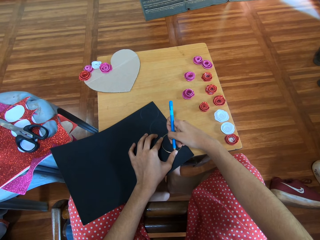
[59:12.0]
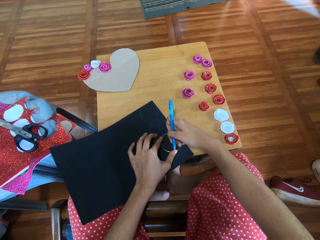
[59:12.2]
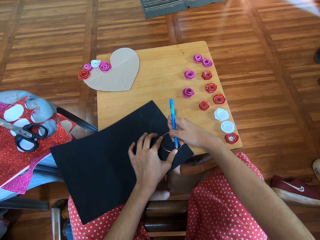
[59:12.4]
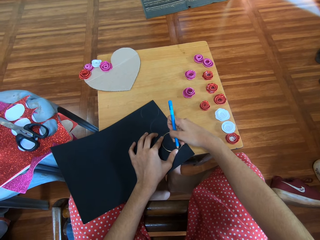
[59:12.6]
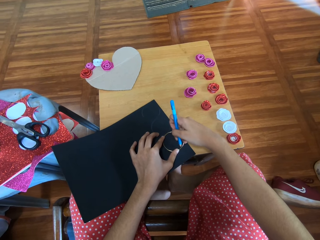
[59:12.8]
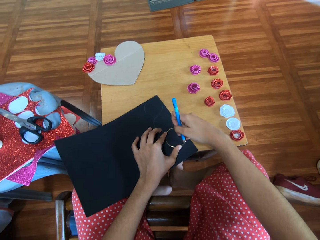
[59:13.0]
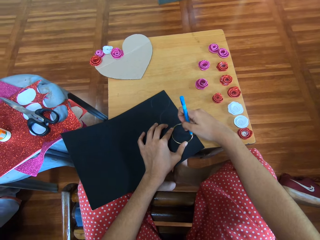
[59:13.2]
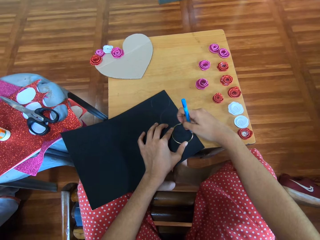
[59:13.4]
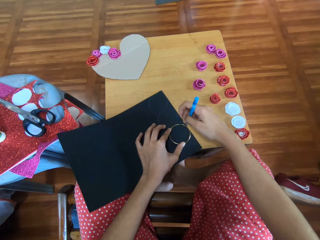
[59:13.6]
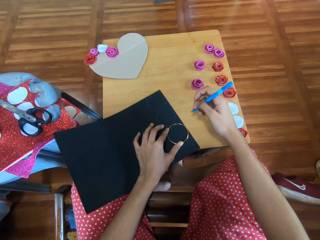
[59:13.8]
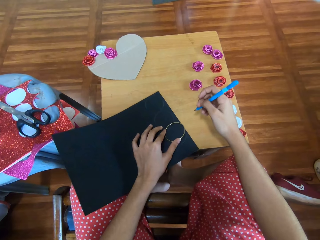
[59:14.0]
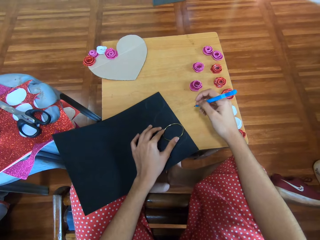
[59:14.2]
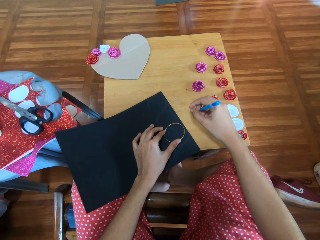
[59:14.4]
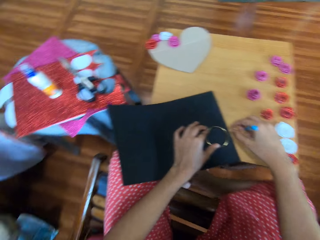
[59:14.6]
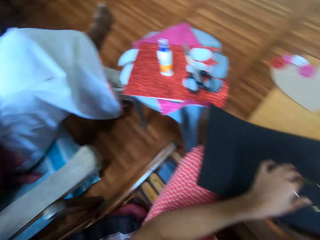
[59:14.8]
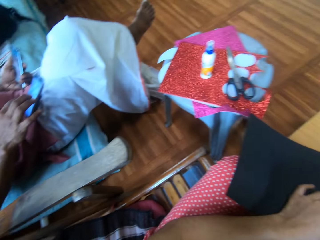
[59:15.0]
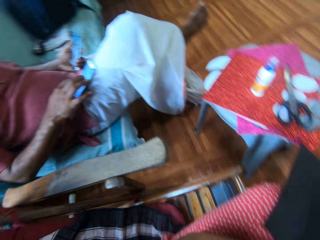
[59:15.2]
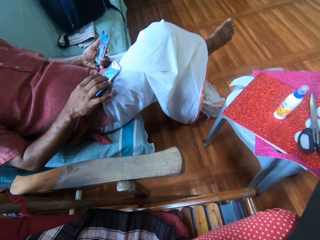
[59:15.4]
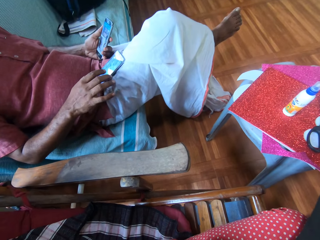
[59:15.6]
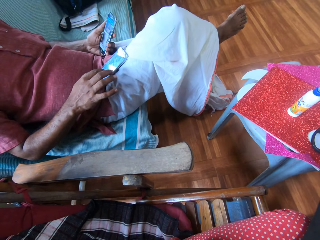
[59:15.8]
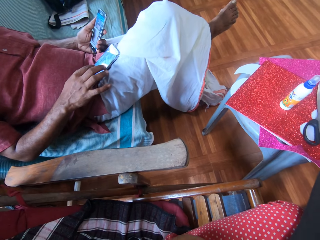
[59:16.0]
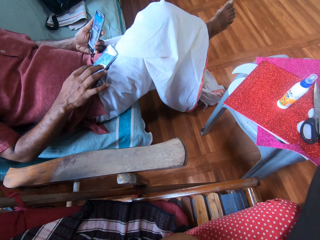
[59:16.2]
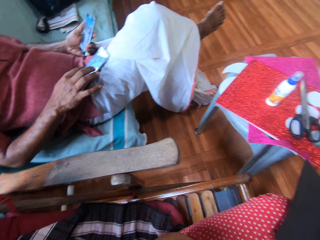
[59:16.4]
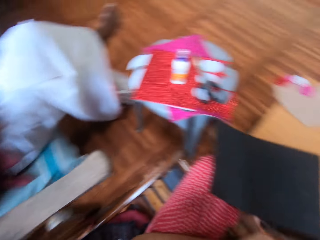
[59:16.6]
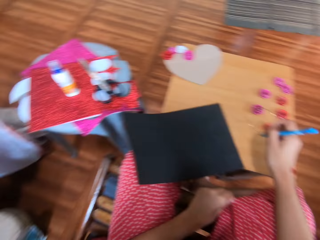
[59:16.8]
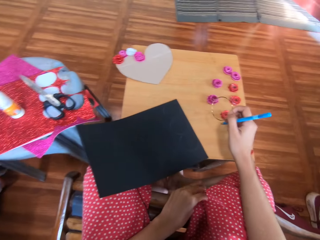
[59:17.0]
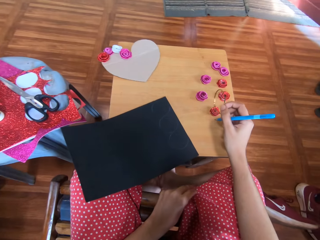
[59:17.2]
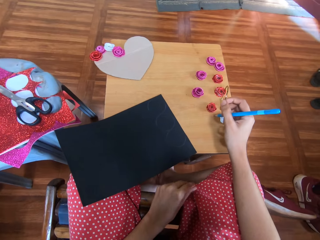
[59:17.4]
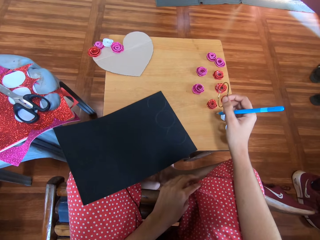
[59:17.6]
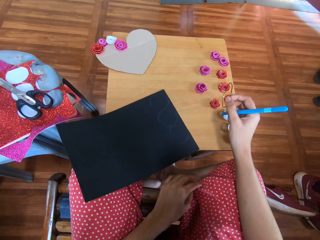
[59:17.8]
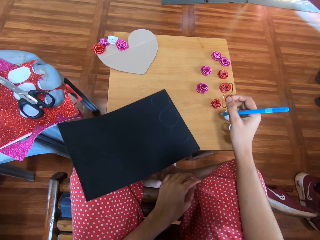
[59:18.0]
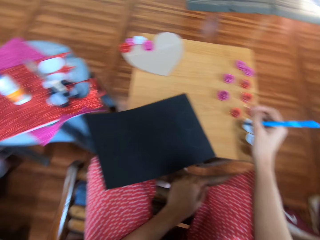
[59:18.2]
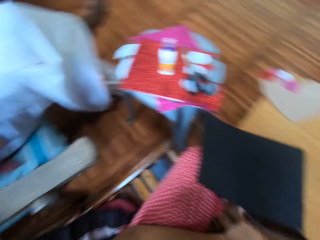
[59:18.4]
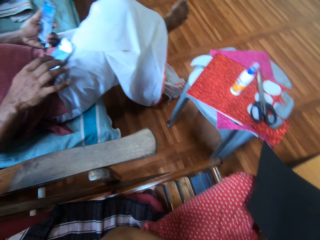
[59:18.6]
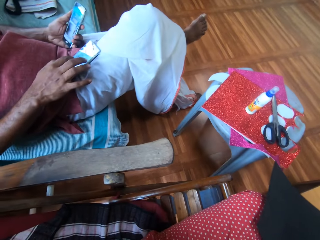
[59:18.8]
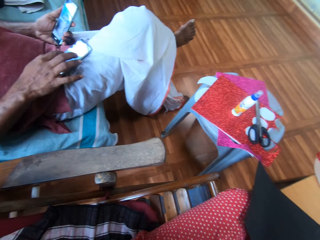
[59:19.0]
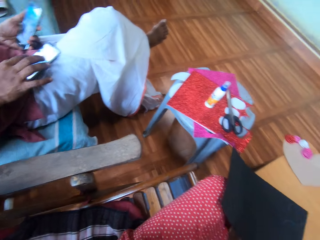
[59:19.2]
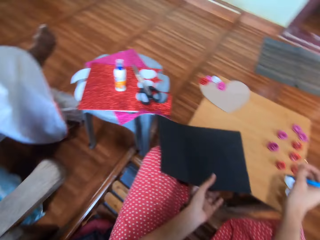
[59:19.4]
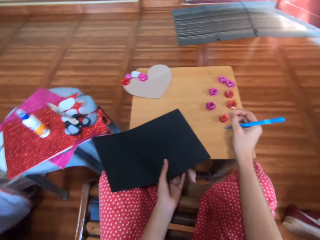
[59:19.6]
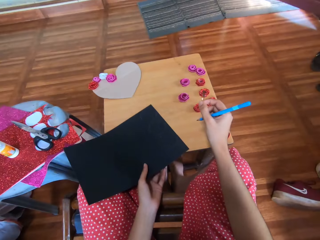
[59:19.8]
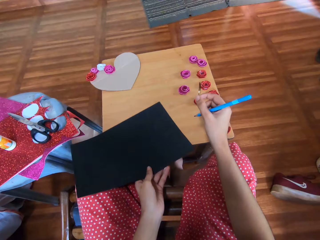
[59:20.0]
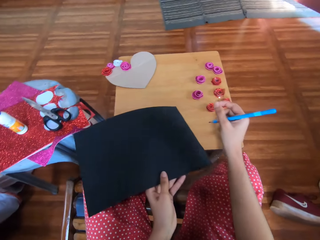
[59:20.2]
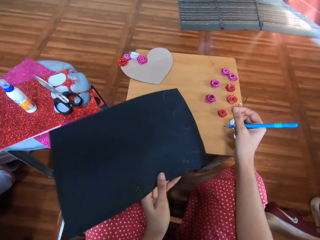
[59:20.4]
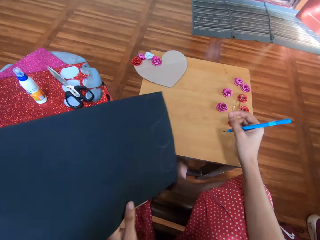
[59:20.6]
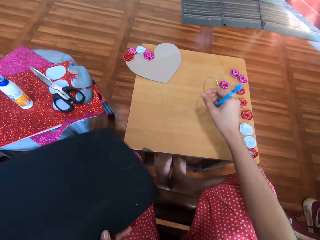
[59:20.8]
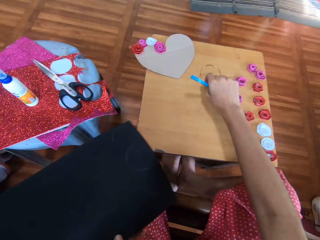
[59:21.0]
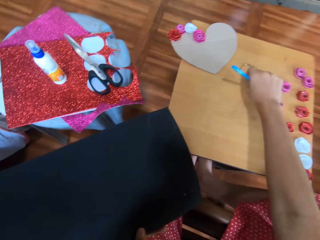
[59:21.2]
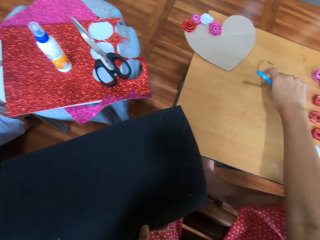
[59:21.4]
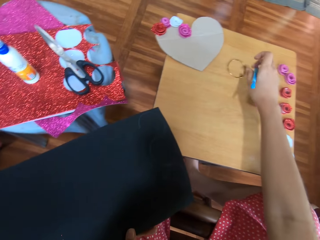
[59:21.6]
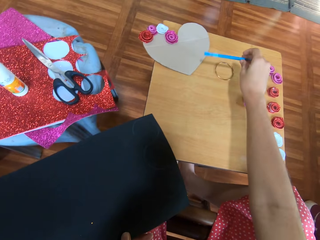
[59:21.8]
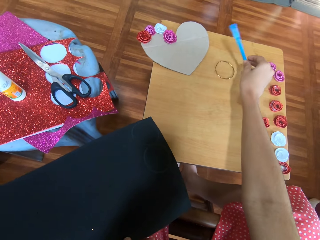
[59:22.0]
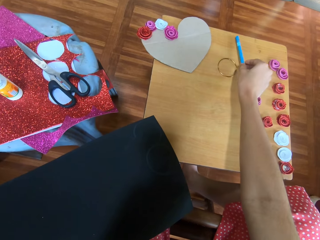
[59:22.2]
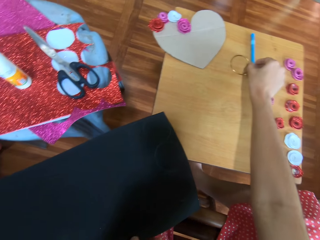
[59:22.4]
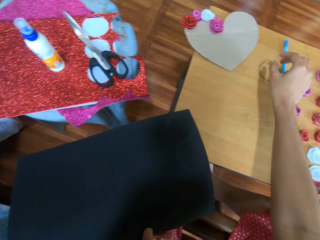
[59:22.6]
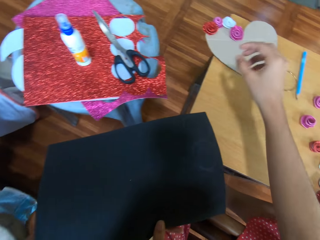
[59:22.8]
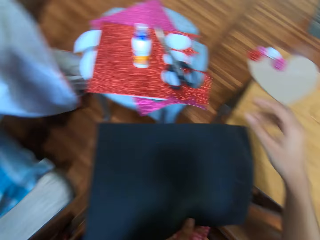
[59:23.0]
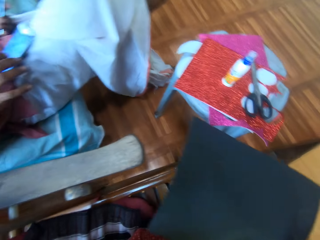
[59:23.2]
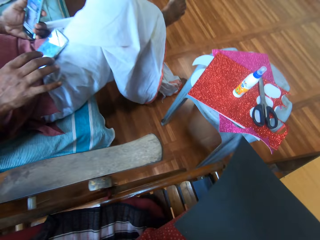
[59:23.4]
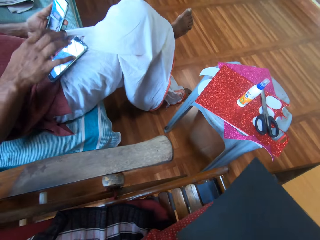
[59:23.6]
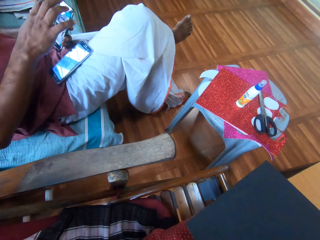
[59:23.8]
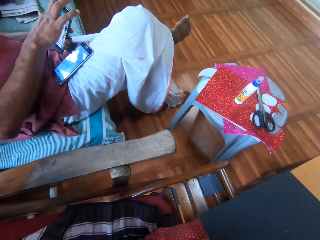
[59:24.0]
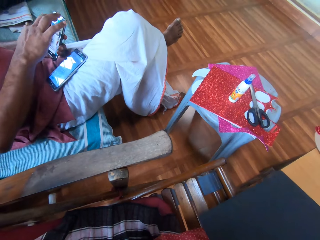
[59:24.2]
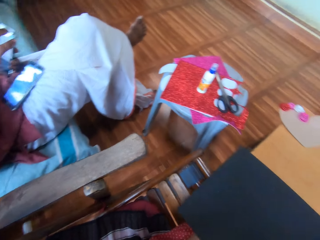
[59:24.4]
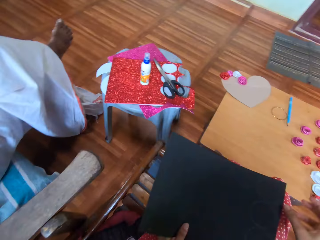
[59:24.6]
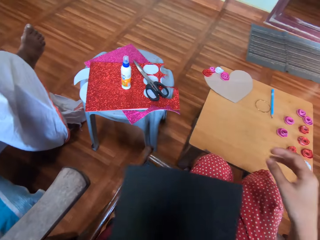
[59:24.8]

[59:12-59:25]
The camera wearer looks at a person. They look at the person again. They hold the cardboard up. They carry the black glitter paper. They keep the ring or bracelet on the table. They keep the pencil on the table. They look at the person.

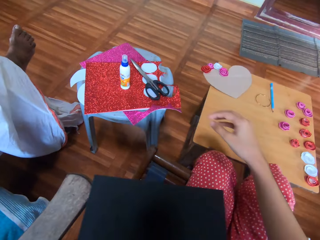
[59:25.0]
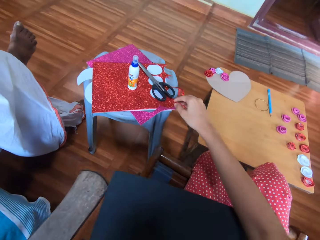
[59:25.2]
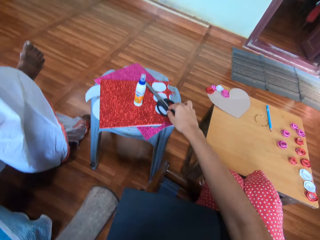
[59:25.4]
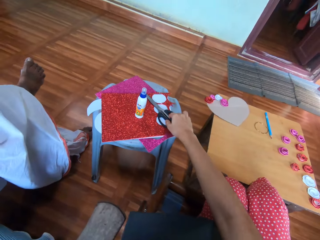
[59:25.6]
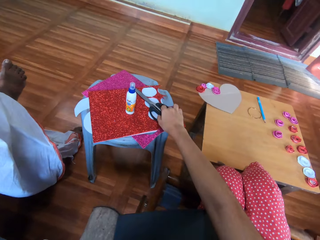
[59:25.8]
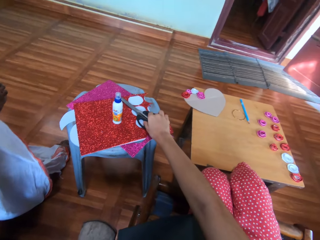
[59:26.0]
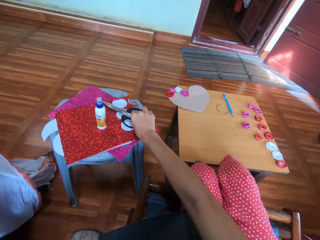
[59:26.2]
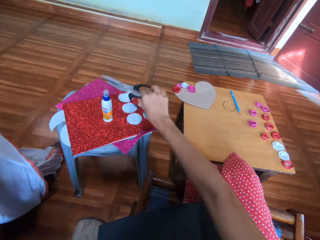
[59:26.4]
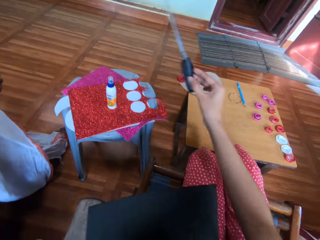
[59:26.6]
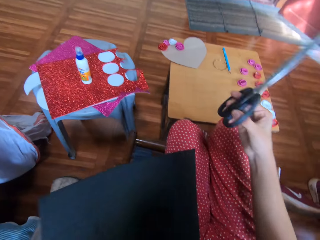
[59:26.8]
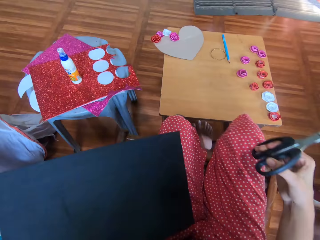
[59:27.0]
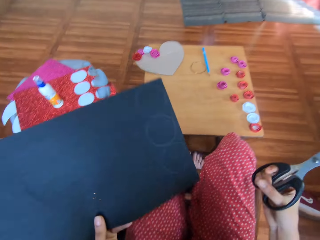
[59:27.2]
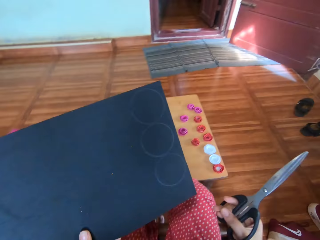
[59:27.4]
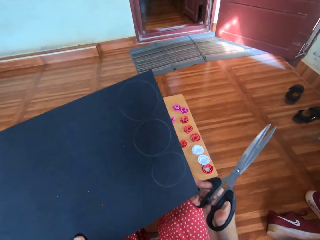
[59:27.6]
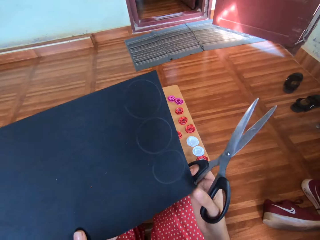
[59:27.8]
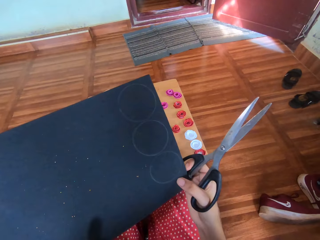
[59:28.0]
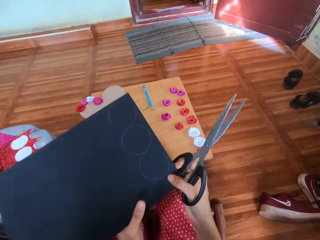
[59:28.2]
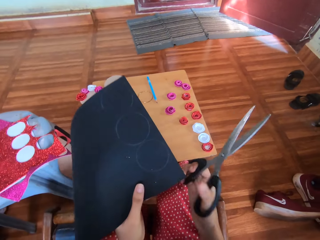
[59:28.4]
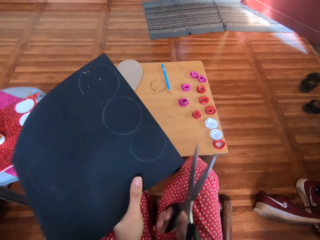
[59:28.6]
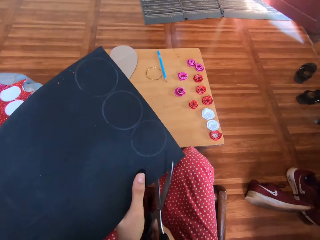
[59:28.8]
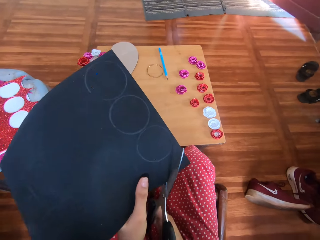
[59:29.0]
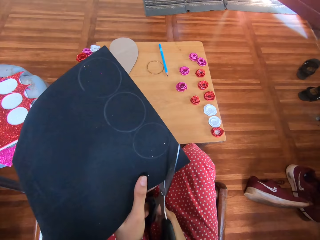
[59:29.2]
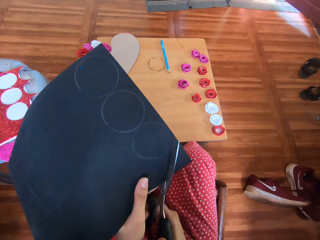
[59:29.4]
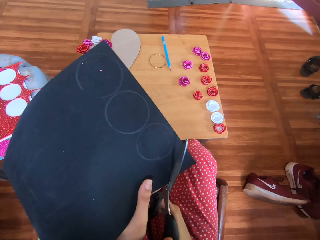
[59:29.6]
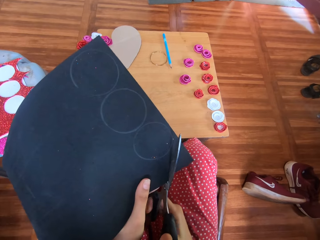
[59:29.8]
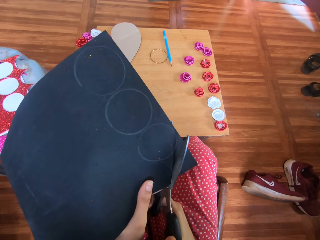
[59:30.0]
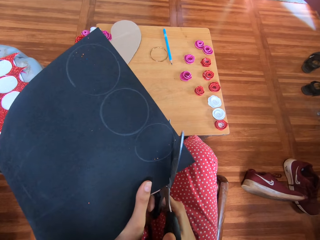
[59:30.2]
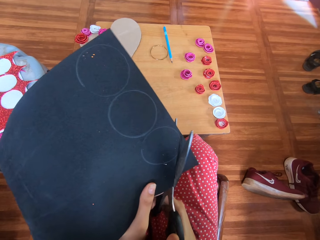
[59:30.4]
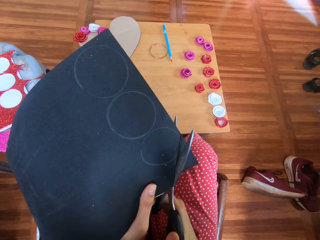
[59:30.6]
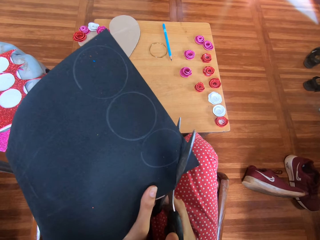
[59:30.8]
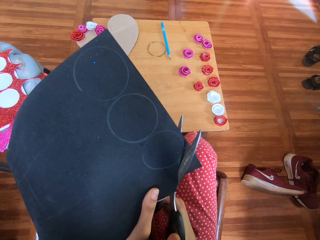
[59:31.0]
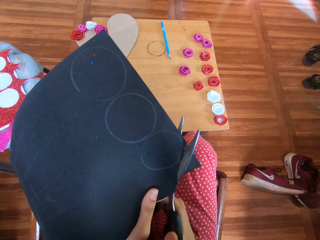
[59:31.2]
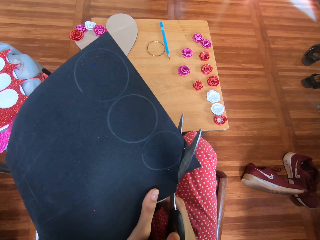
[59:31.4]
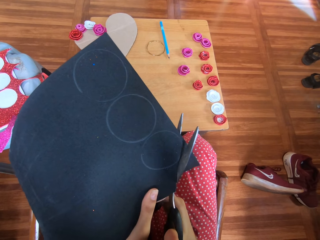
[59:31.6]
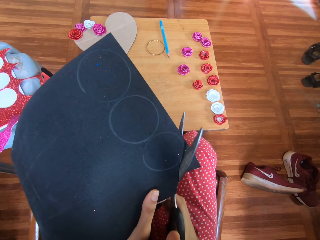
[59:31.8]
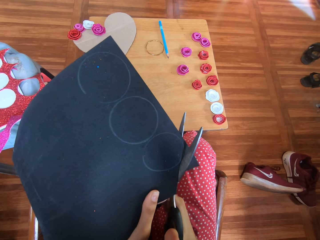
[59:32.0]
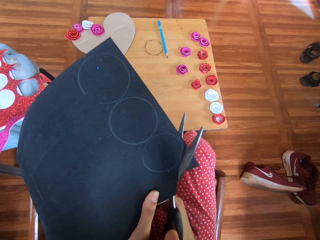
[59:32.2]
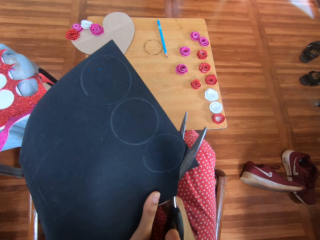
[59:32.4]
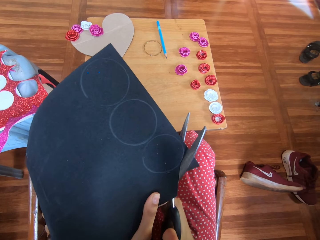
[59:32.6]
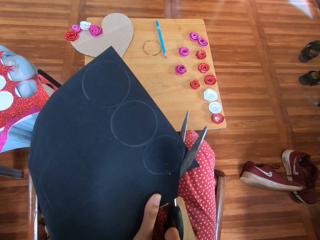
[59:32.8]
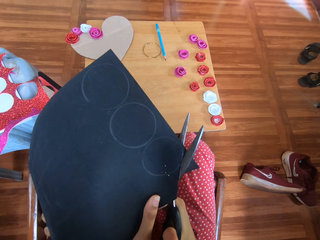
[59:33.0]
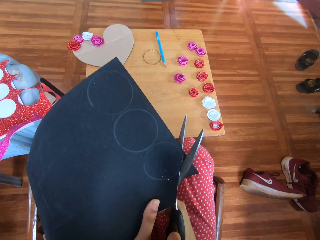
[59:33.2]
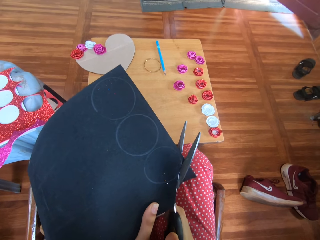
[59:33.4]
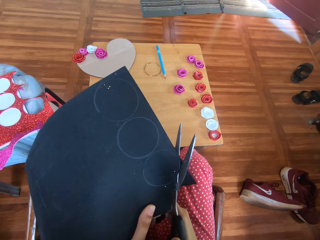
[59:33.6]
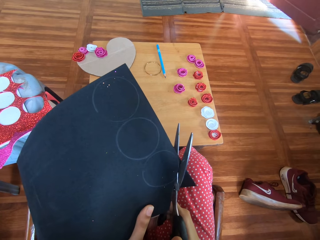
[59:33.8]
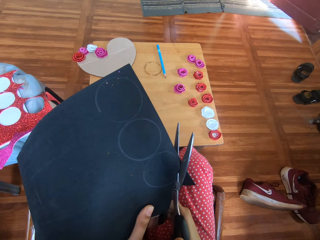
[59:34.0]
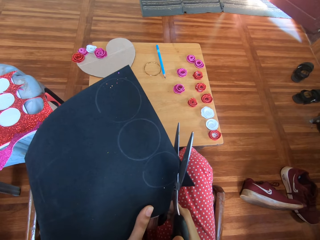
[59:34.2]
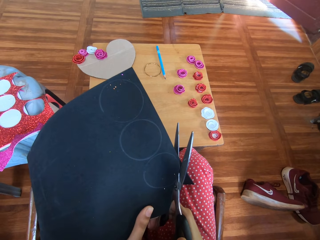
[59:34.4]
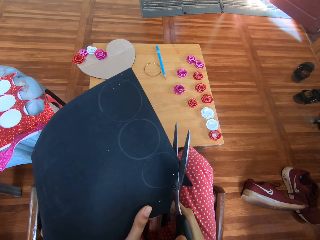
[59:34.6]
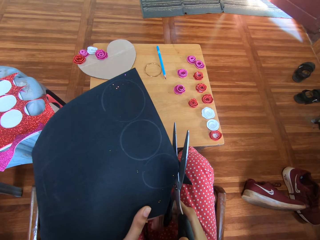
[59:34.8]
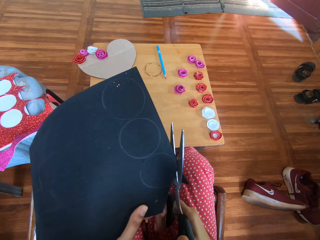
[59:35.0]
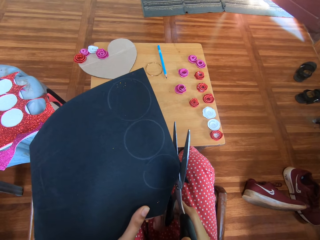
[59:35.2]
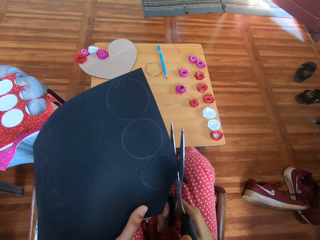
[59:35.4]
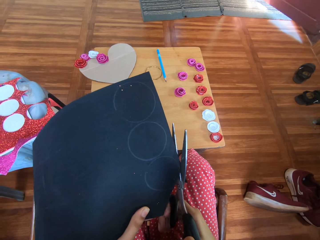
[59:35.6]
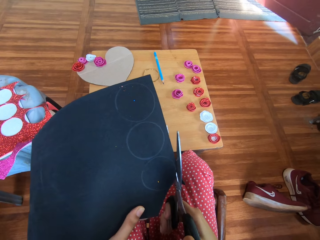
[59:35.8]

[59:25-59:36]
The camera wearer carries the scissors from a chair. They cut the circle from the black glitter paper.
